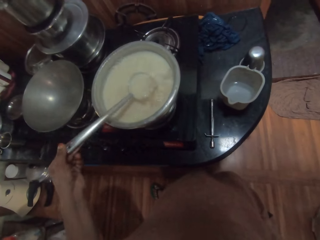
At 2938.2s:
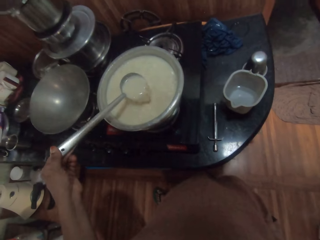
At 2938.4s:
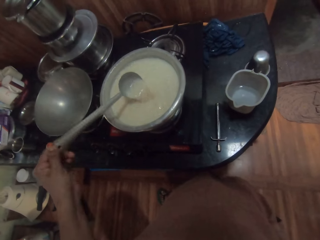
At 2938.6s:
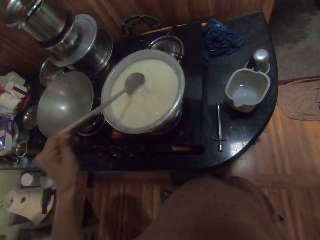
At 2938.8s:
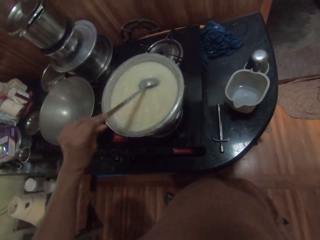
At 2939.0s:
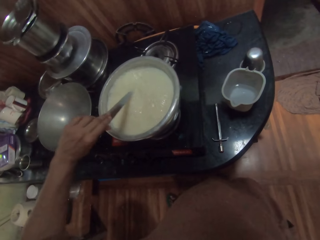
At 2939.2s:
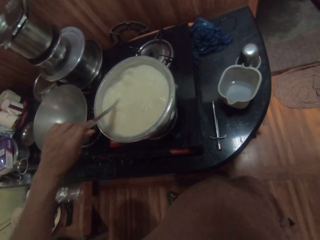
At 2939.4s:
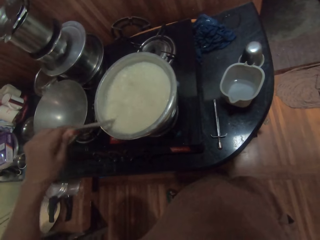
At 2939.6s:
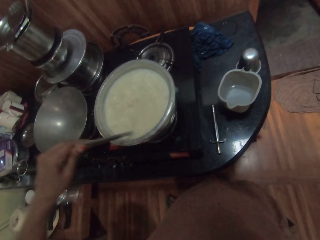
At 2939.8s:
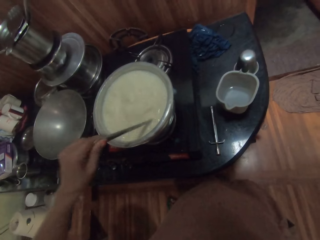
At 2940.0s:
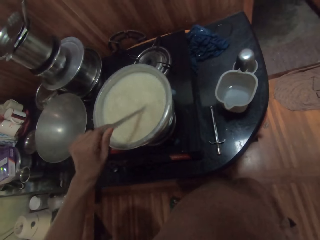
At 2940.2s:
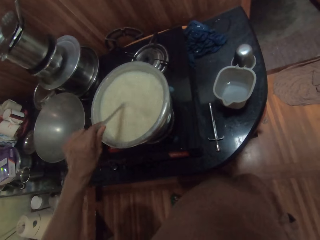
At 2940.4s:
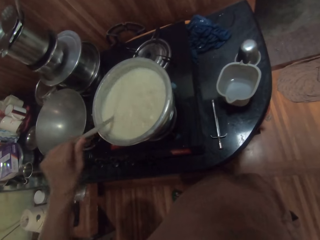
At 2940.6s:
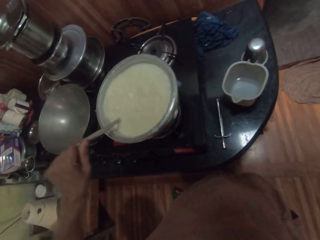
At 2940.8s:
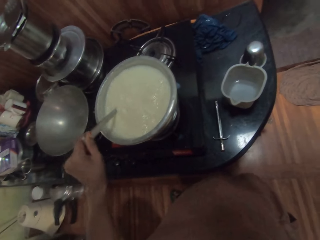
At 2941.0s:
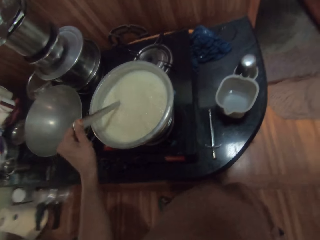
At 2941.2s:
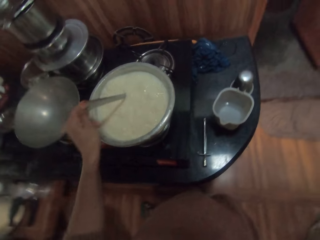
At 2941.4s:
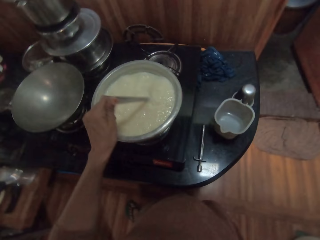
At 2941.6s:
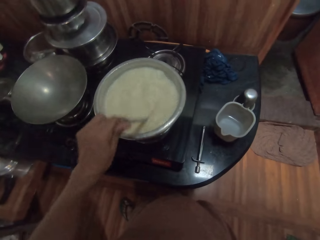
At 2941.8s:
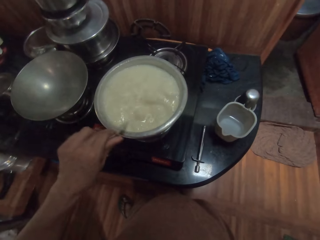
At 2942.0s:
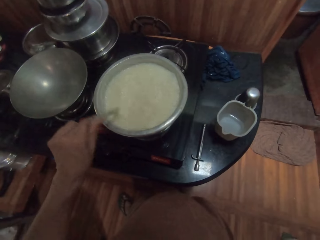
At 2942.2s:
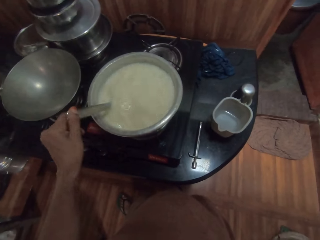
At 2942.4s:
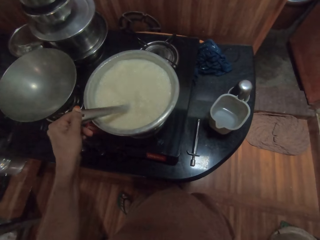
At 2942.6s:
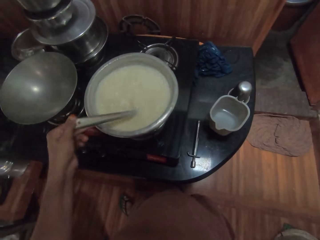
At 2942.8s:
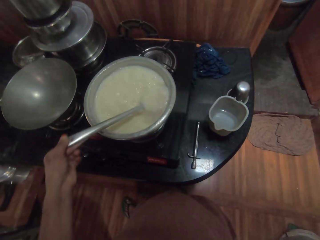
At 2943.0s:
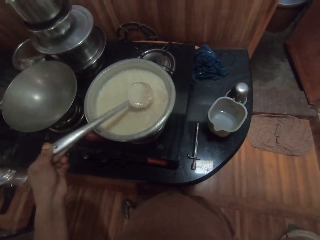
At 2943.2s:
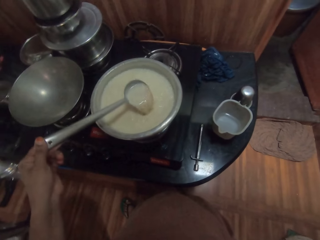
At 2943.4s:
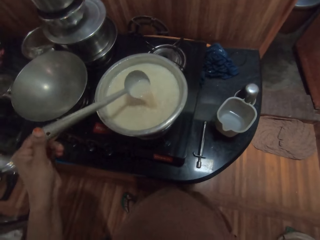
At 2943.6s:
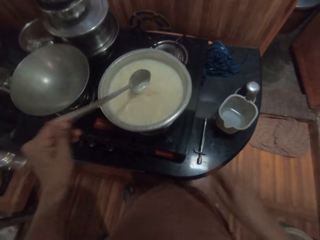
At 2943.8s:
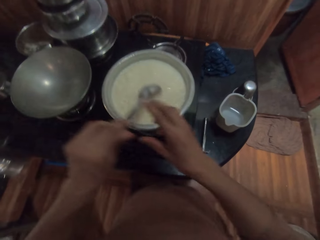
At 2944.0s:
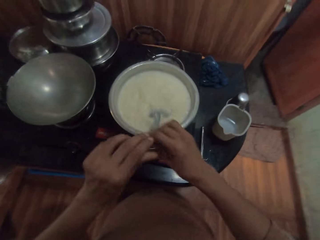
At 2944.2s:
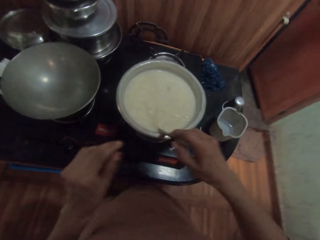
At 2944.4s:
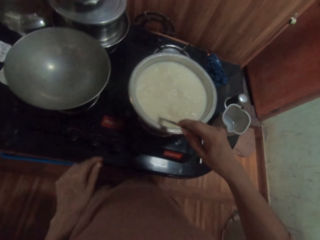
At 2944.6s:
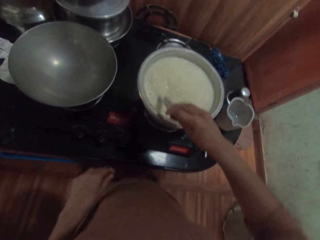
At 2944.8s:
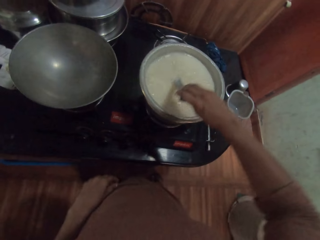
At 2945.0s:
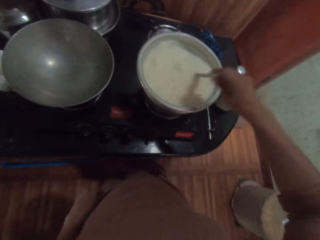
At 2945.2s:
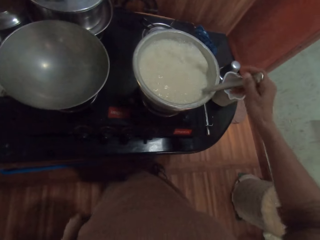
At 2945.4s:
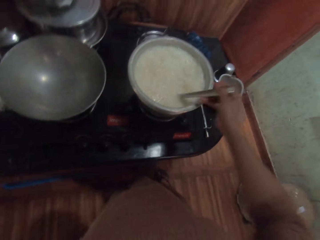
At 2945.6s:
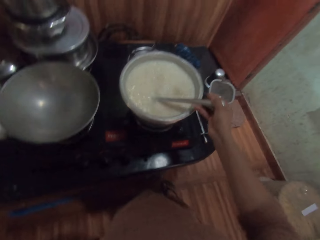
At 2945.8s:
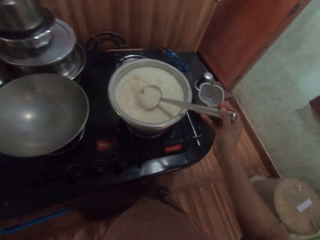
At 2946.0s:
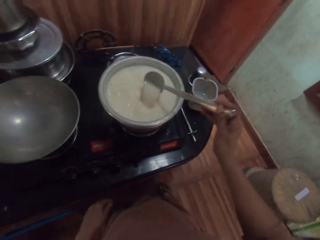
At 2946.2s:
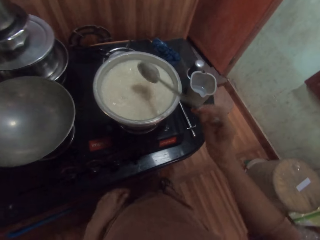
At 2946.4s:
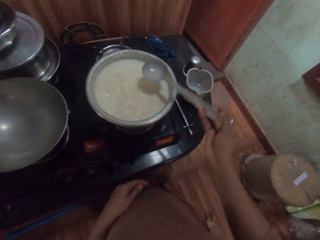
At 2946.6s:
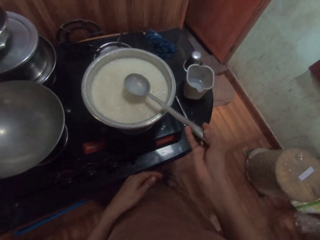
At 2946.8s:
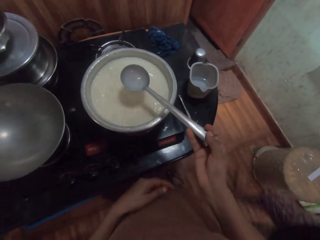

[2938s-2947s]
The camera wearer puts the spoon on the right hand. He stirs the liquid in the pot on the cooker with the spoon in his right hand.

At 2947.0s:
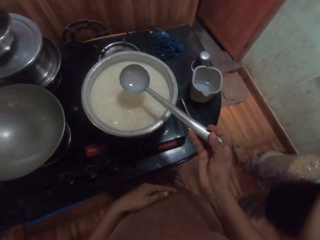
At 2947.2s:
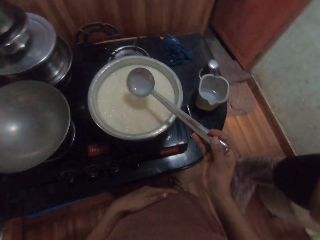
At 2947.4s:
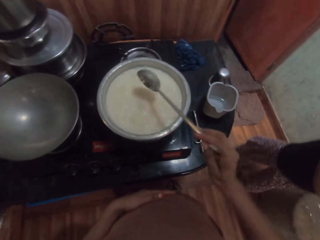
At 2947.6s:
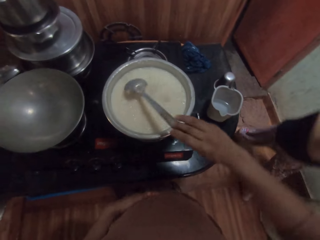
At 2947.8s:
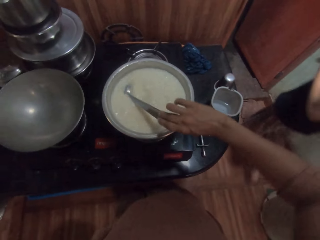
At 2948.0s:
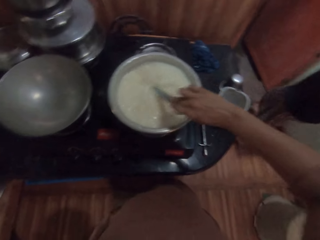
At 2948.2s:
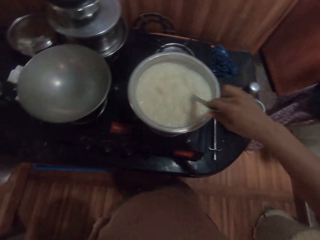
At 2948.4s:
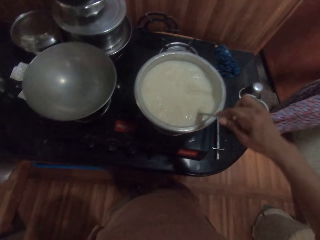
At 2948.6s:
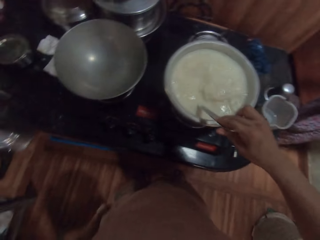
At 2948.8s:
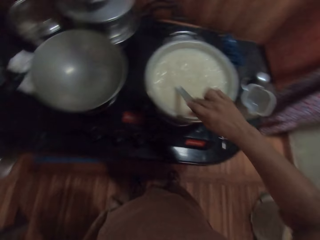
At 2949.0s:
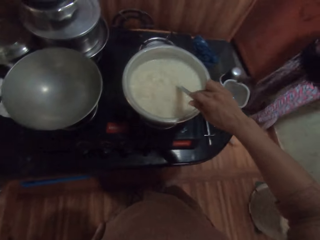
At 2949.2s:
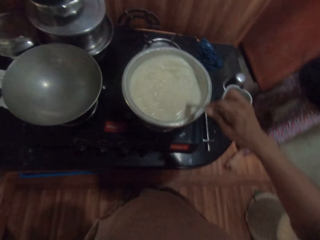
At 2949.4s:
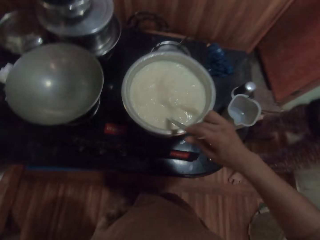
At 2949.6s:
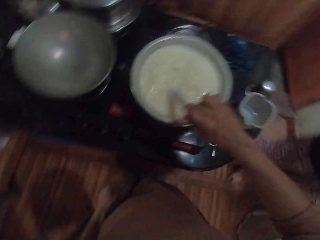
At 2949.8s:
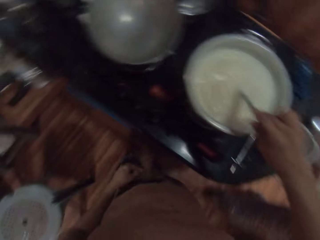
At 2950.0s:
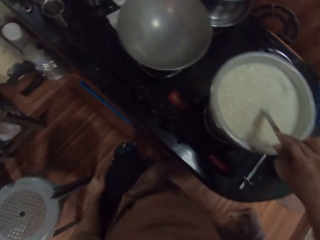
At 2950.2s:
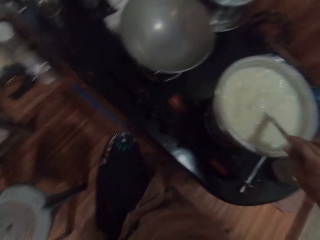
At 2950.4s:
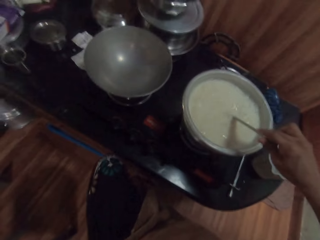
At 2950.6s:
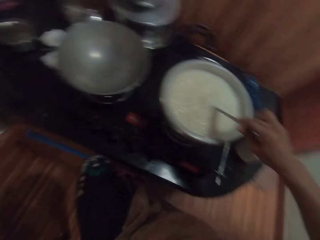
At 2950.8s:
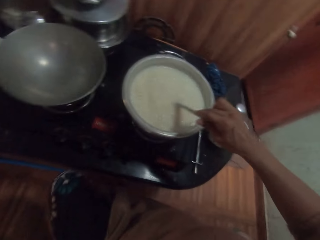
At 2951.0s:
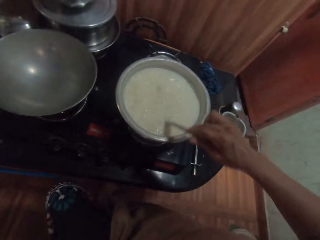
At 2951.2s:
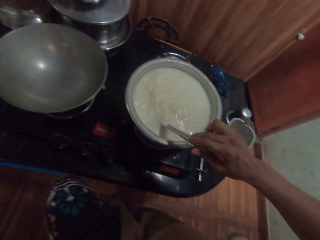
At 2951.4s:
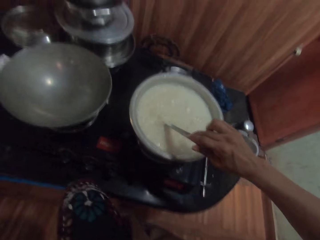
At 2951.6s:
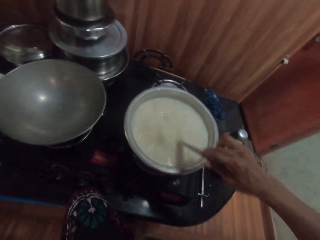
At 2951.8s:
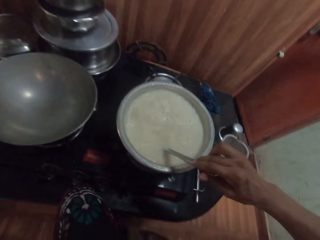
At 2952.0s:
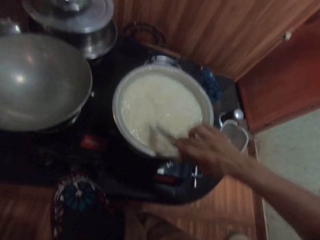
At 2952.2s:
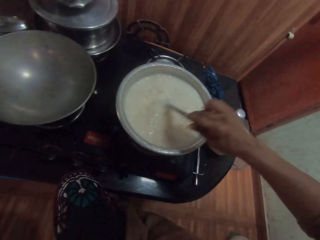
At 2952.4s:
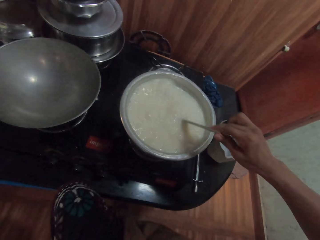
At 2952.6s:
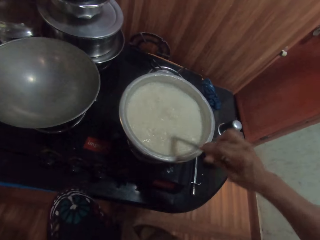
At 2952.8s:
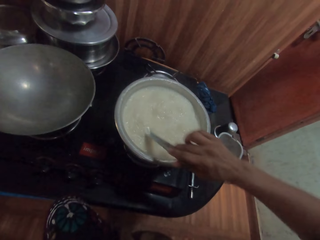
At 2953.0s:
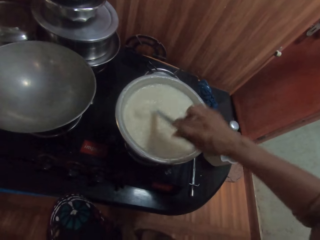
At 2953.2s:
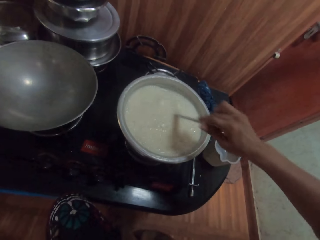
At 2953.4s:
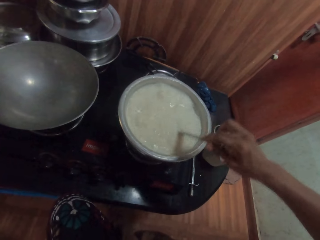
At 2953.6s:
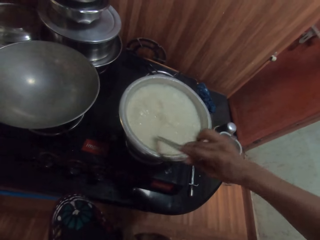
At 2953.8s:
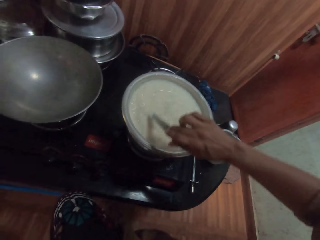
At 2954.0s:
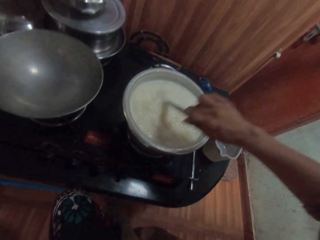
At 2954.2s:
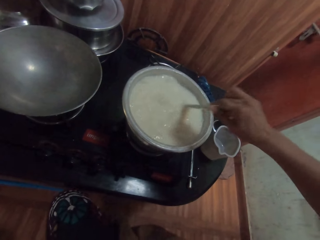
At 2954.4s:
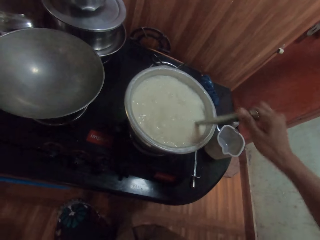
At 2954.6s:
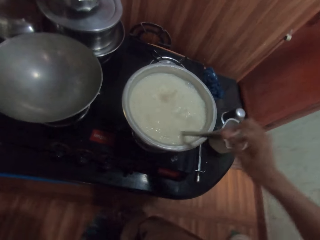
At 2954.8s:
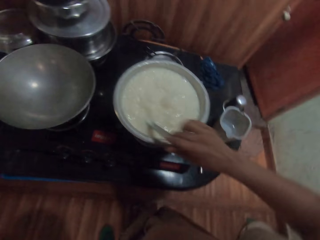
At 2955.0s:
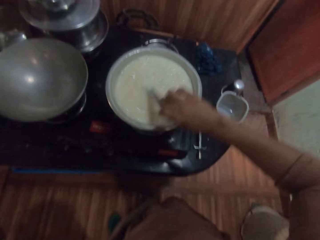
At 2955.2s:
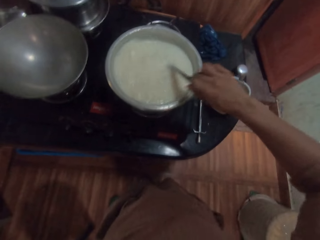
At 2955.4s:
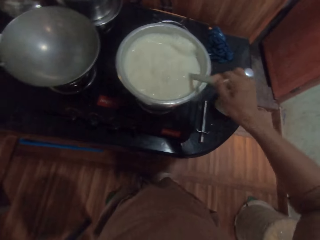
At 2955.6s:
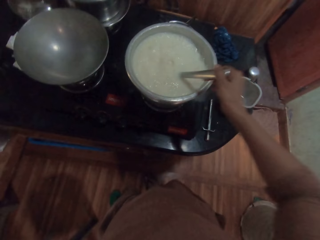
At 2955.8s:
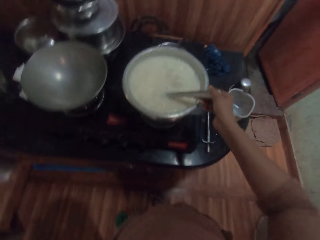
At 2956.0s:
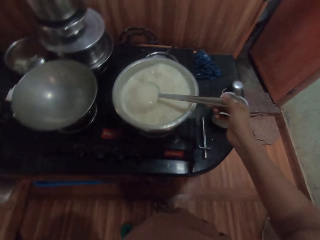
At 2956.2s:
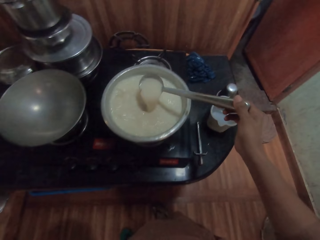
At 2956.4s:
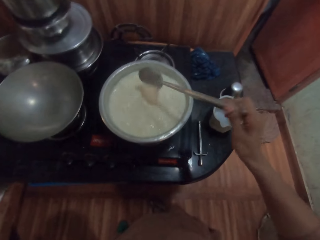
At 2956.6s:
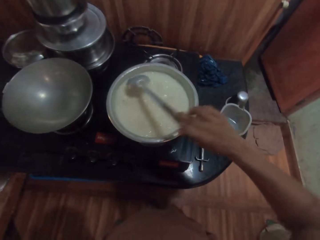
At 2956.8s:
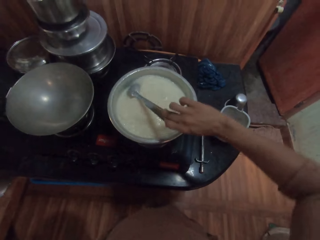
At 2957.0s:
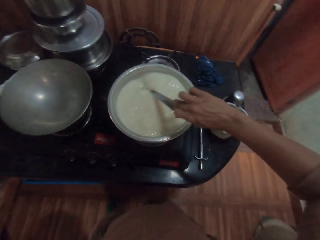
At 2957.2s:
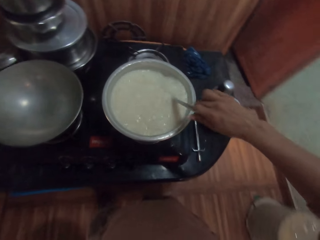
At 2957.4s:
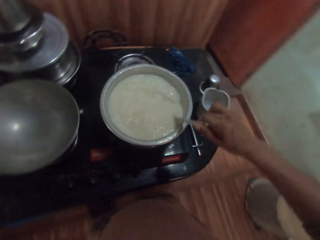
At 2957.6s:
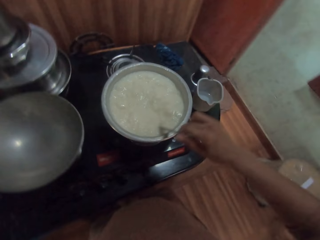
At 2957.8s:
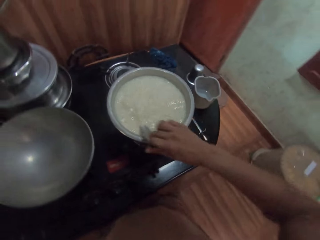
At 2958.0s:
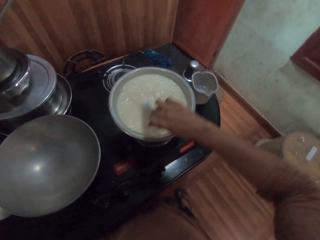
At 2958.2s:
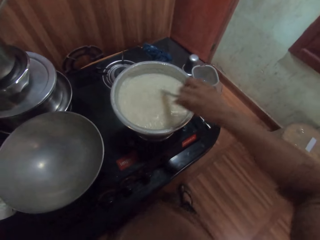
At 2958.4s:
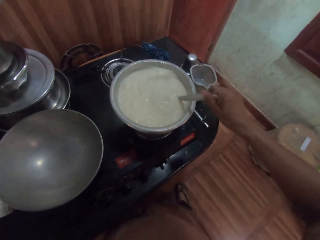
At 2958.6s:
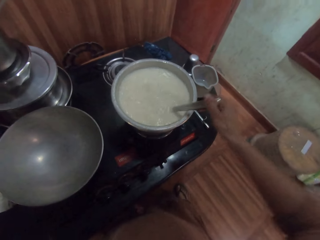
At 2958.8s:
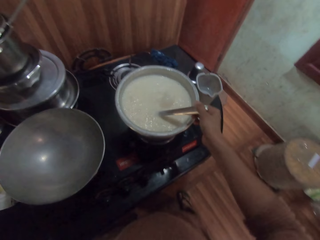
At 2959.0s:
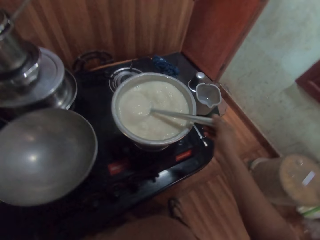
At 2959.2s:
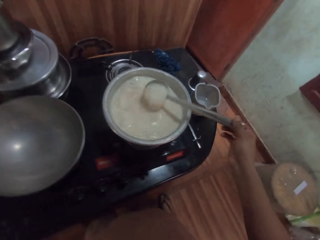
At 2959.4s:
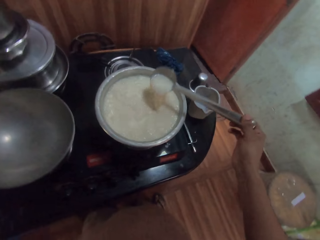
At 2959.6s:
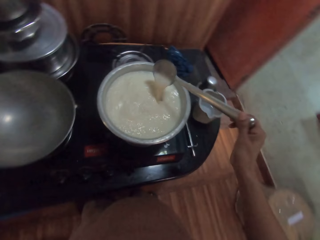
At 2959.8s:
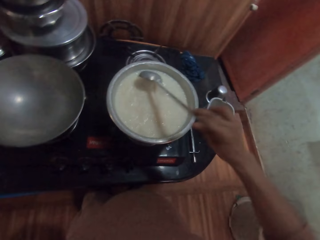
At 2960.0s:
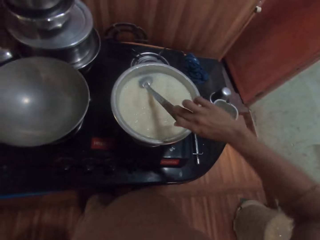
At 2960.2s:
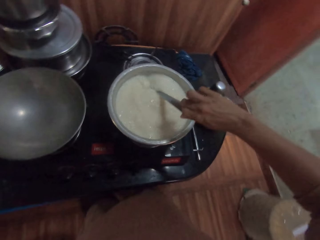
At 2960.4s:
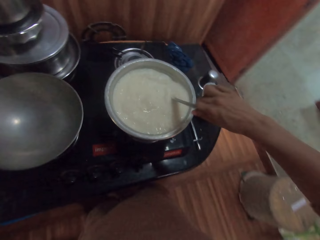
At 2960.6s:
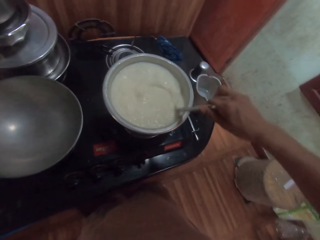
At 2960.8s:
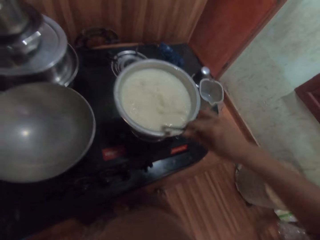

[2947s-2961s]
The woman walks in to the kitchen. The camera wearer converses with the woman. They raise a leg and lower the leg.
